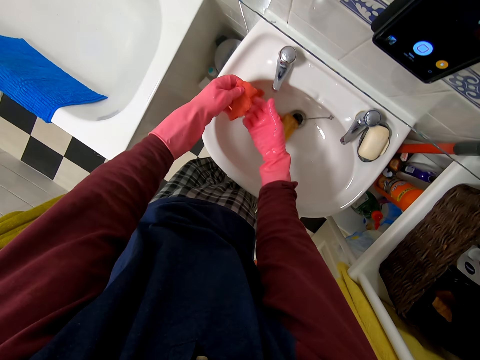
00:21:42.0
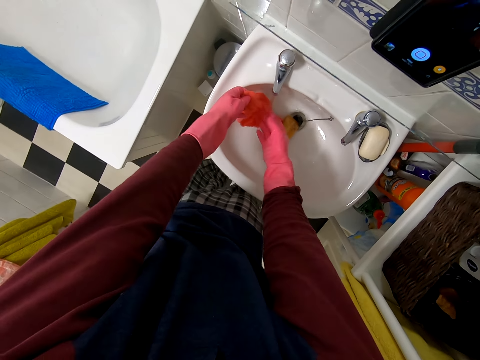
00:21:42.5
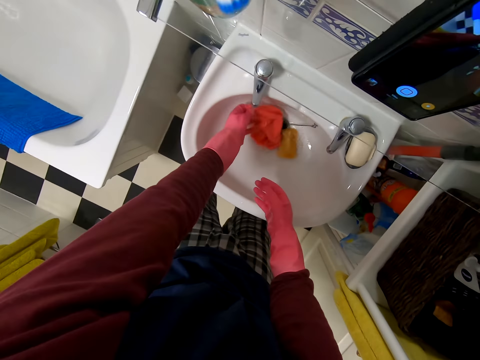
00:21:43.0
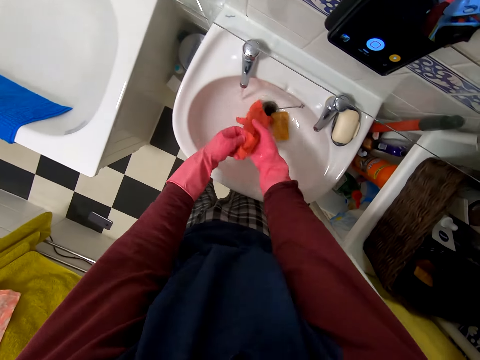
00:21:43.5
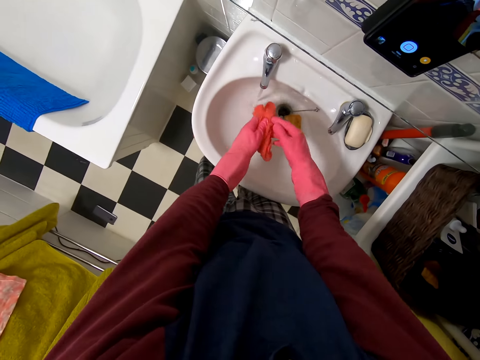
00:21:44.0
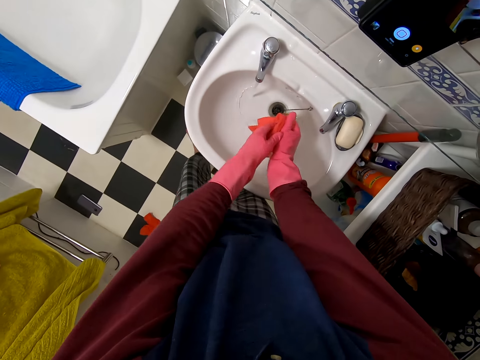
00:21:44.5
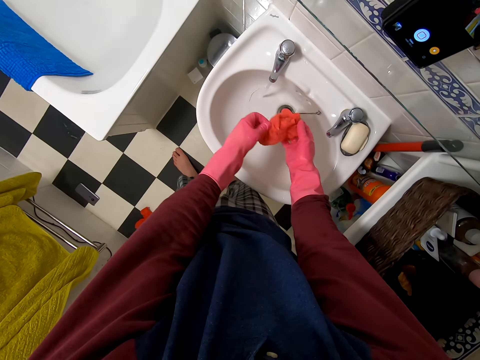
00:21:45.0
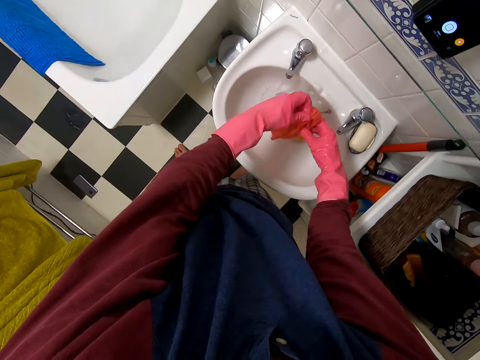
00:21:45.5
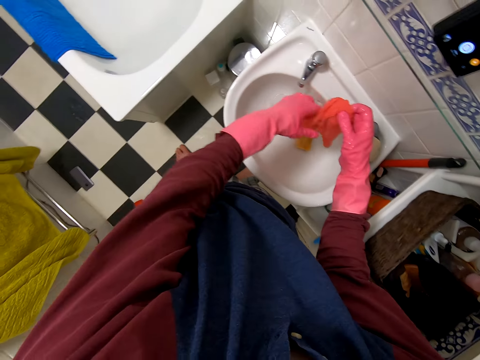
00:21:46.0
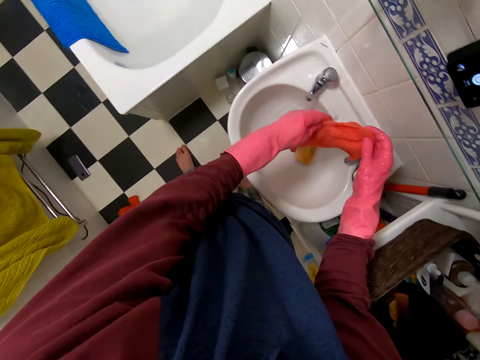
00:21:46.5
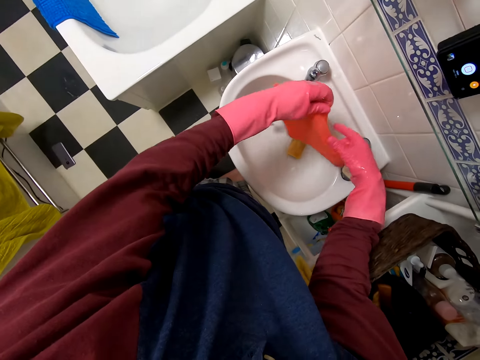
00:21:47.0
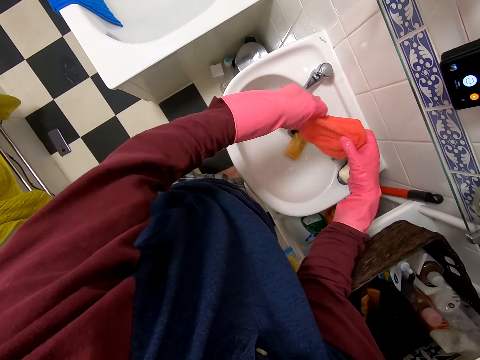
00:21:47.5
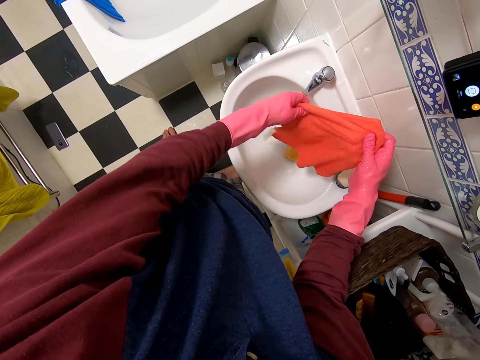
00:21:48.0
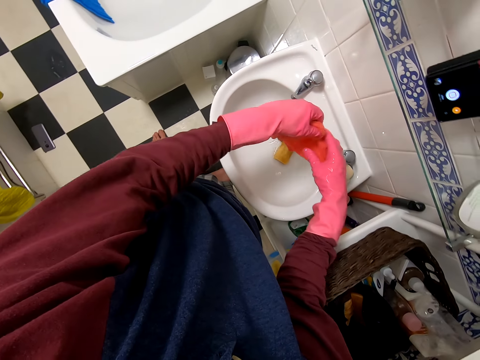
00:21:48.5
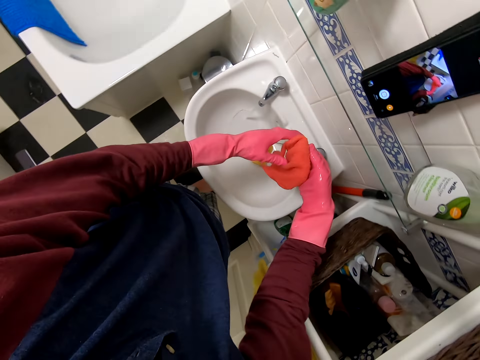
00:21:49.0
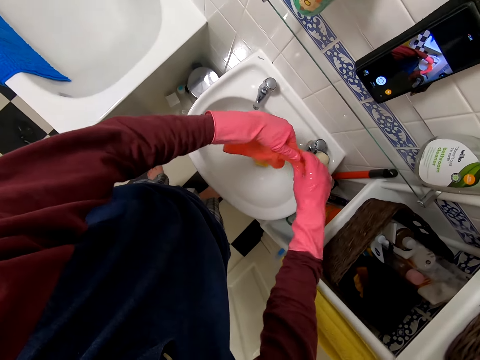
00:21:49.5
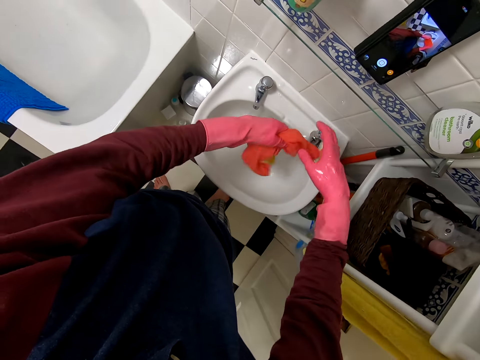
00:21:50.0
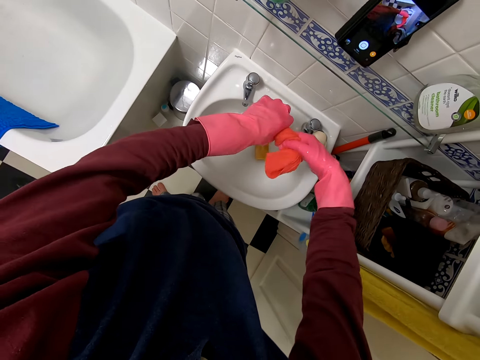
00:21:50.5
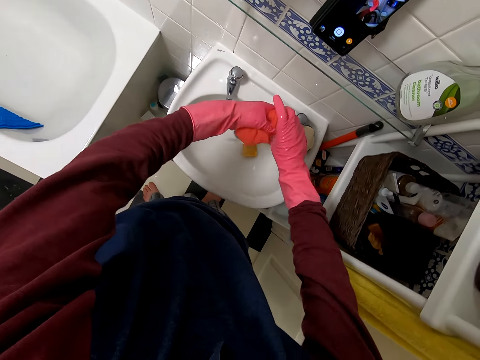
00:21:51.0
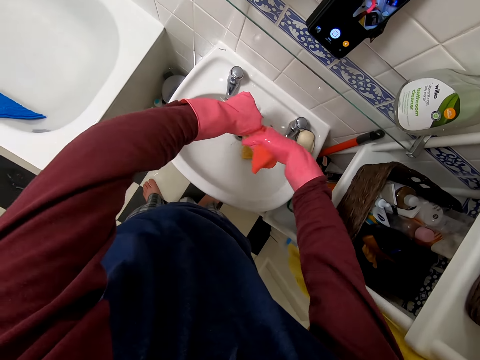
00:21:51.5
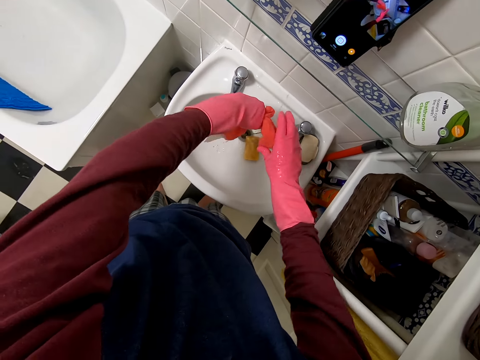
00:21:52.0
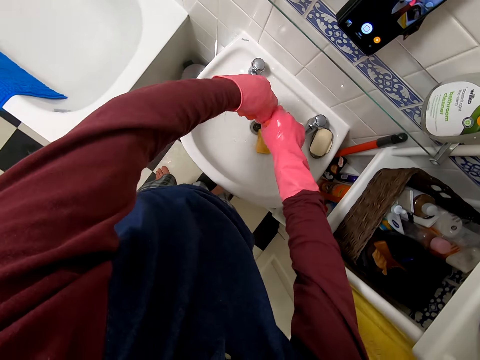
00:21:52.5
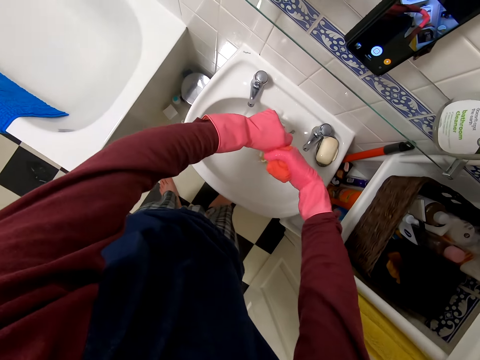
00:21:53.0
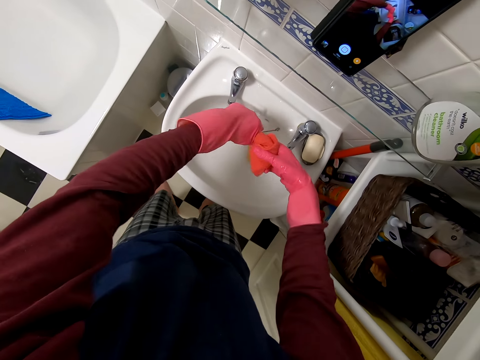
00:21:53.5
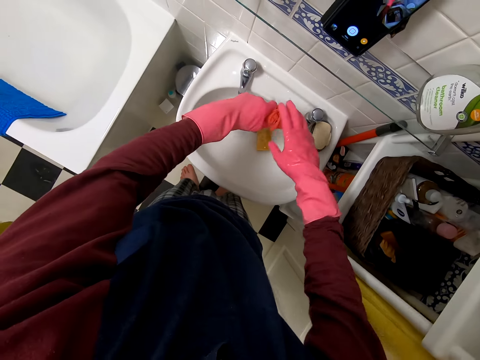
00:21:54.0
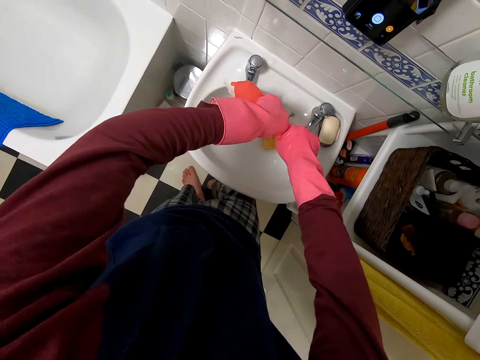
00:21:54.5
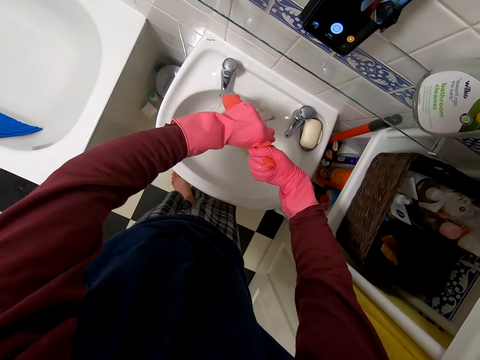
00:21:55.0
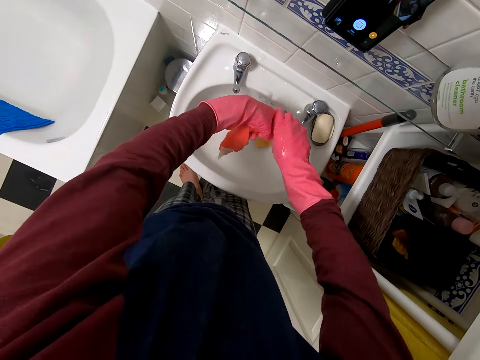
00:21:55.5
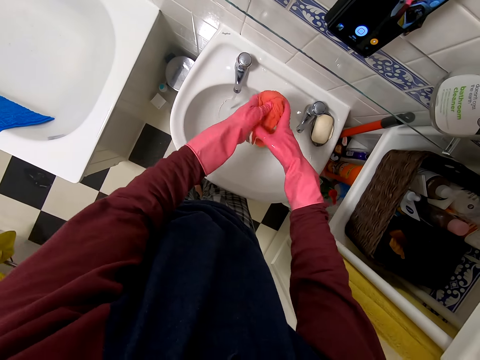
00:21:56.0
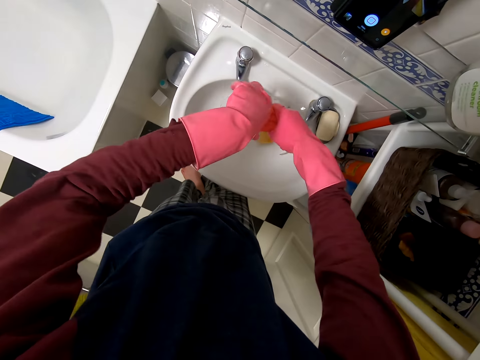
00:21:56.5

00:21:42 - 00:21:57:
The camera wearer straightens the cloth. They squeeze the cloth.

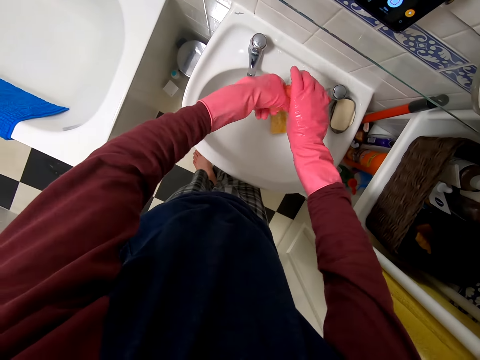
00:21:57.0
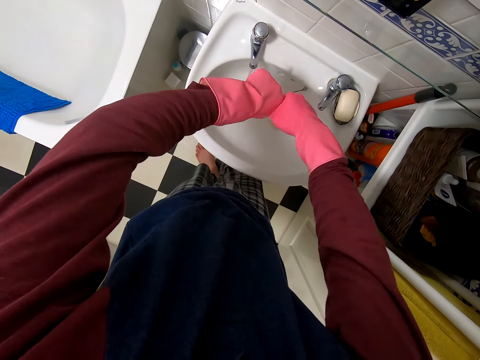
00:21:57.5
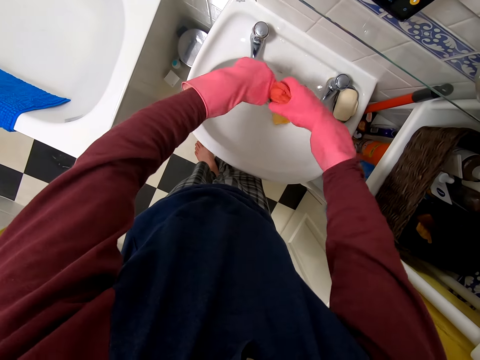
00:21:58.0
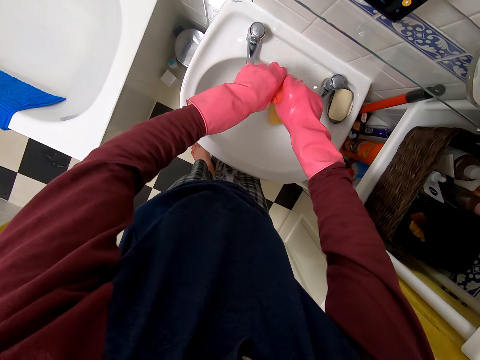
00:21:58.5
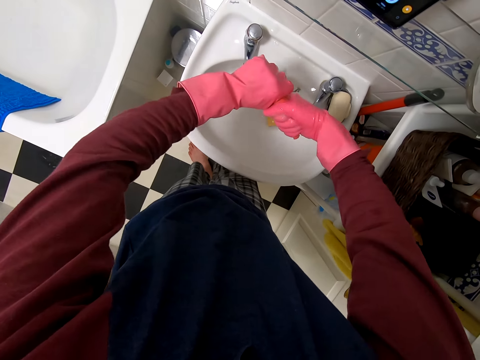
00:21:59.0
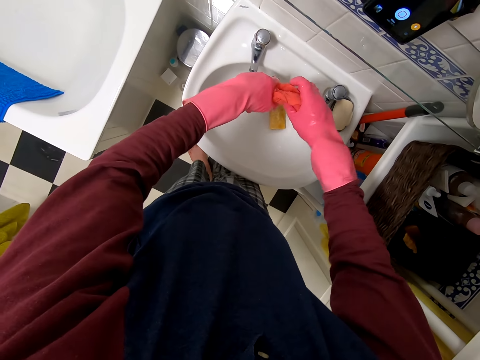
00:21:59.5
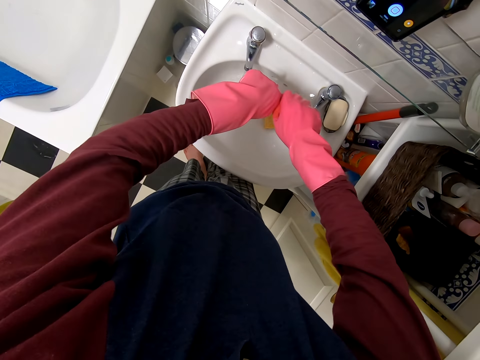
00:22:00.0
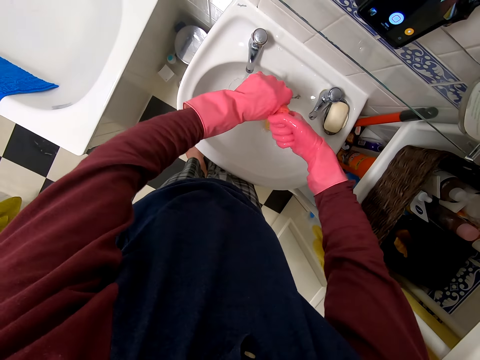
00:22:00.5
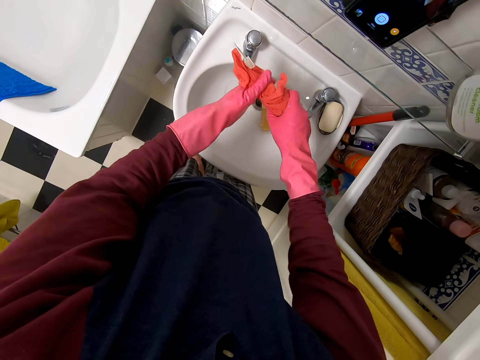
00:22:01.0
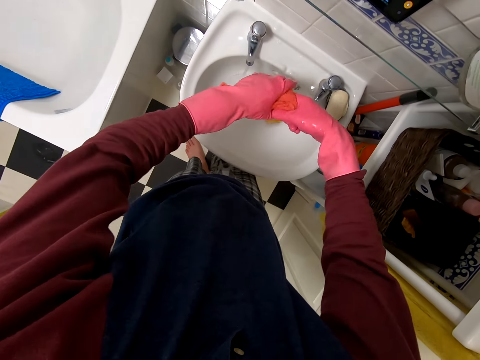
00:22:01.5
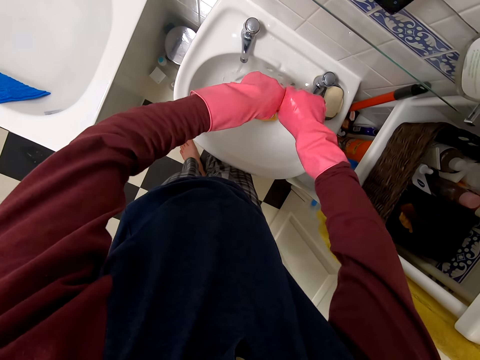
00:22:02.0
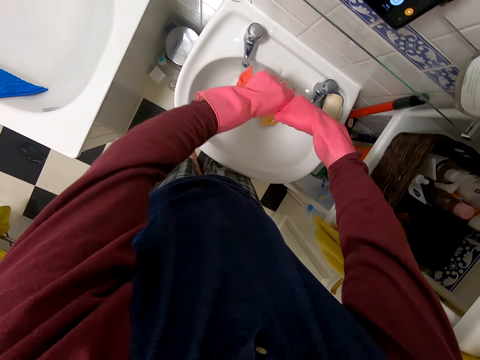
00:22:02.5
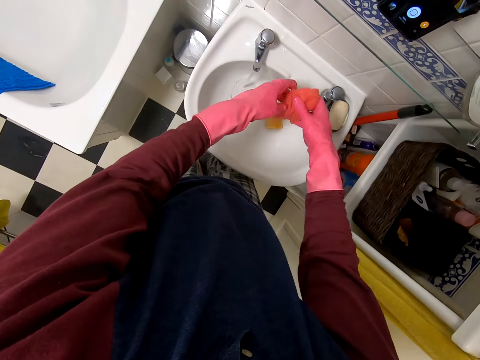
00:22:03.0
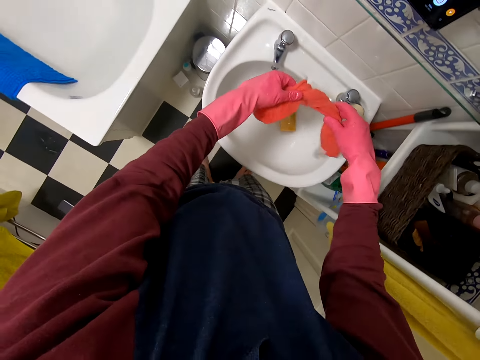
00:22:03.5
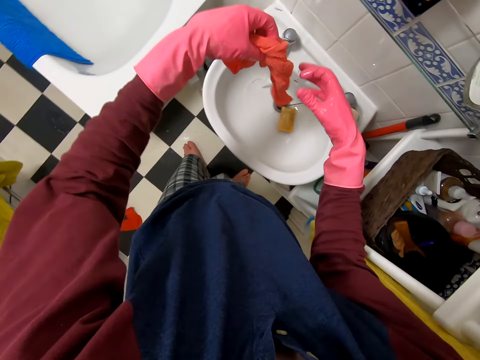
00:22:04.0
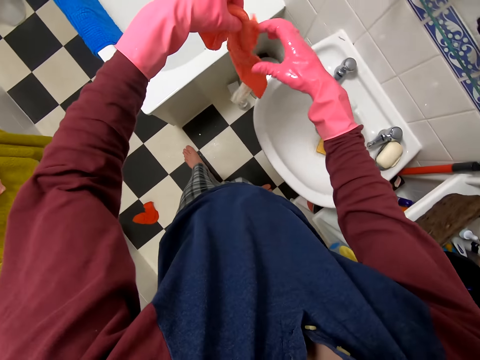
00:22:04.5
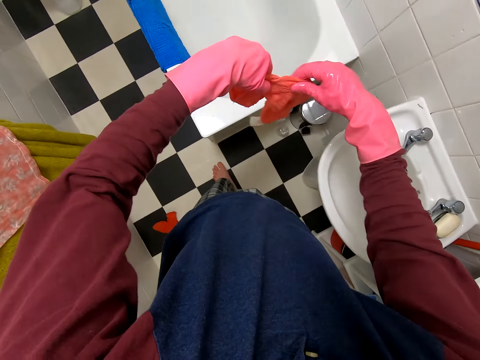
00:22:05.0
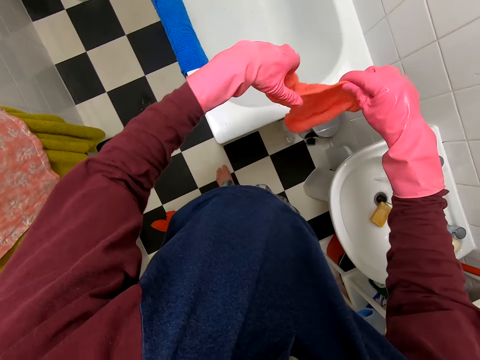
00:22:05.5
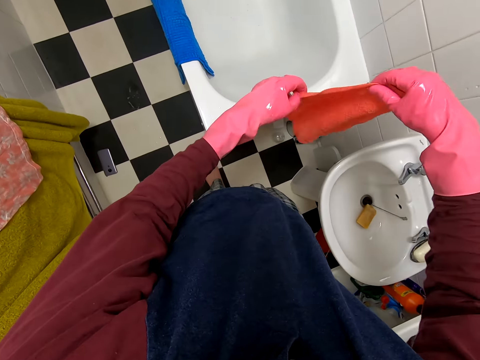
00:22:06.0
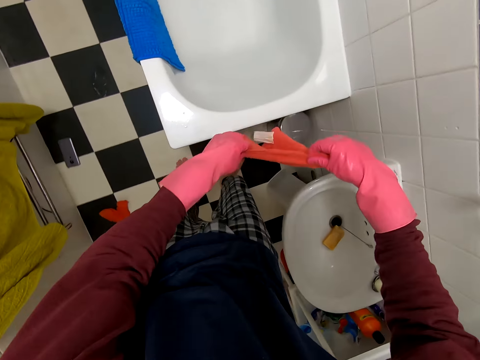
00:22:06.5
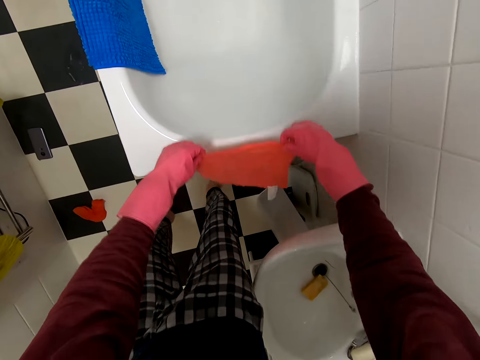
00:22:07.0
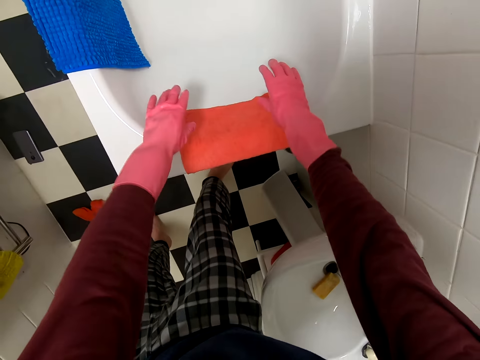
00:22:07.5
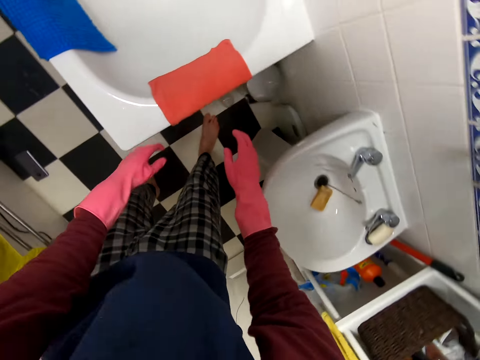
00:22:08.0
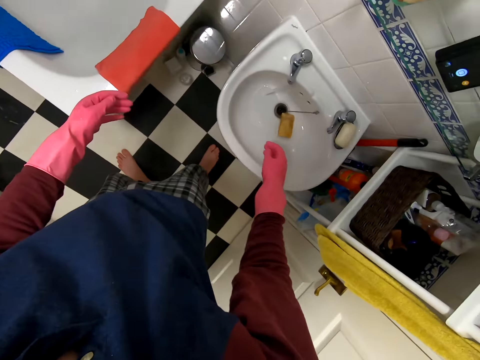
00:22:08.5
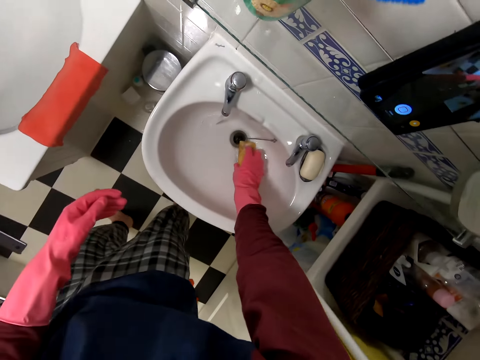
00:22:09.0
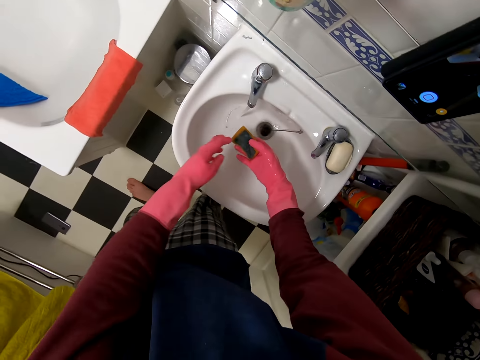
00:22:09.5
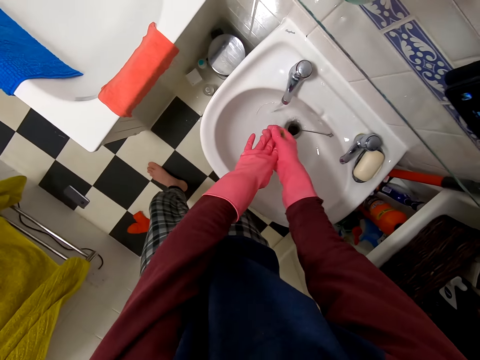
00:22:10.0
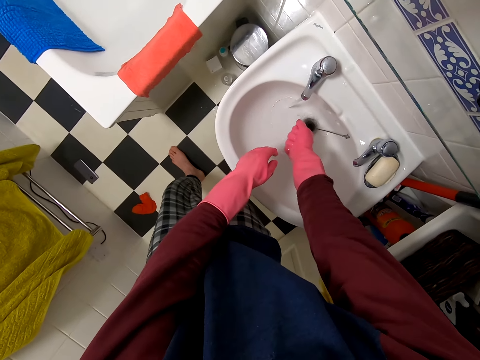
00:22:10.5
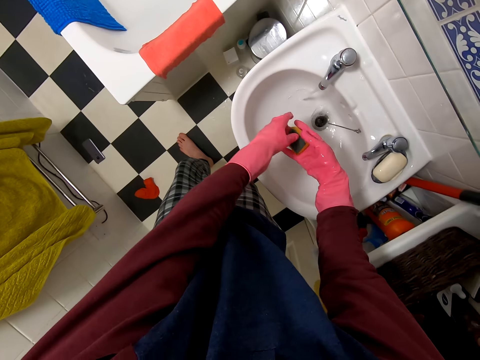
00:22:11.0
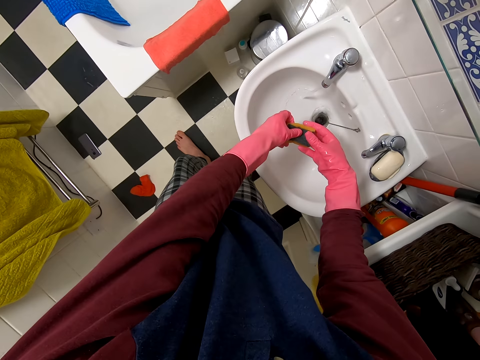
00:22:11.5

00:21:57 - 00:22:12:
The camera wearer straightens the cloth. They hang the cloth on the edge of the bathtub. They pick up the sponge. They squeeze the sponge.
